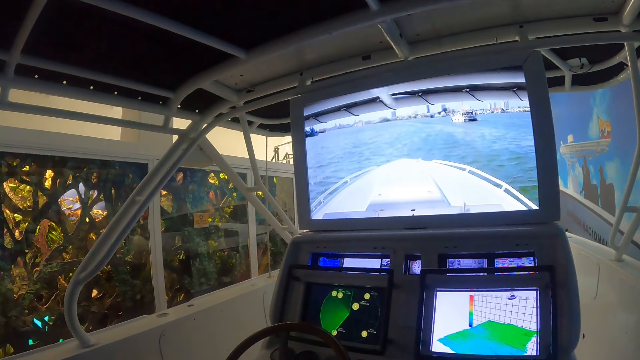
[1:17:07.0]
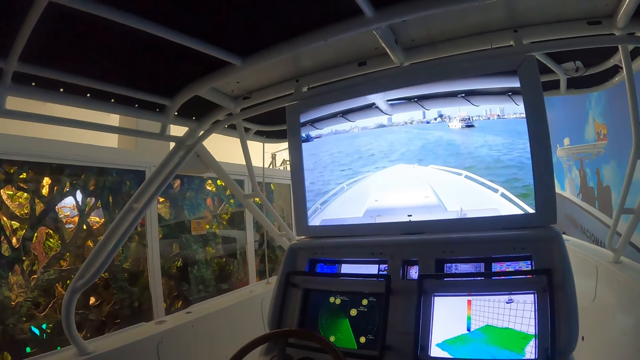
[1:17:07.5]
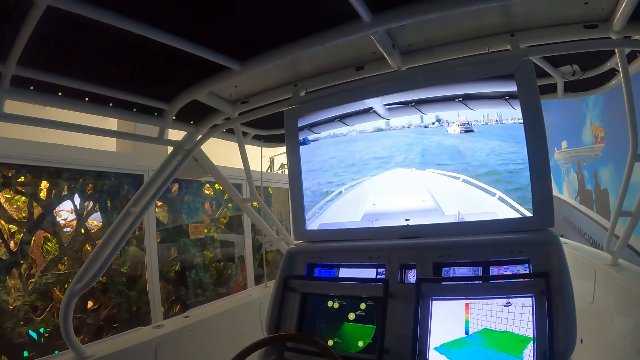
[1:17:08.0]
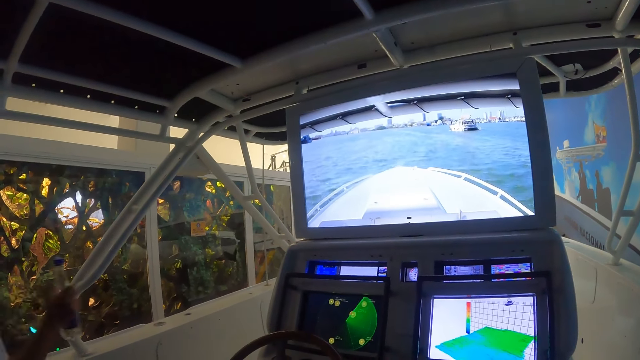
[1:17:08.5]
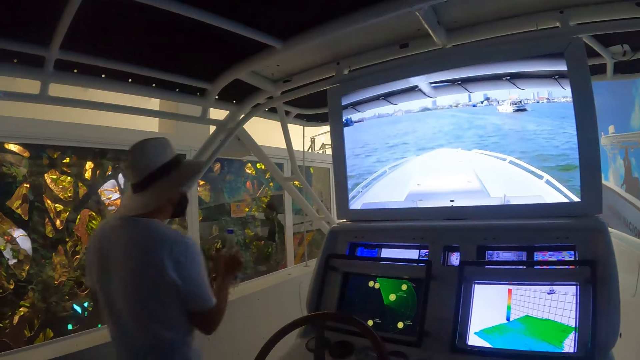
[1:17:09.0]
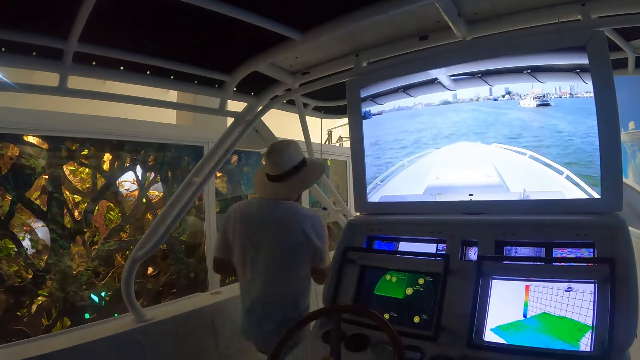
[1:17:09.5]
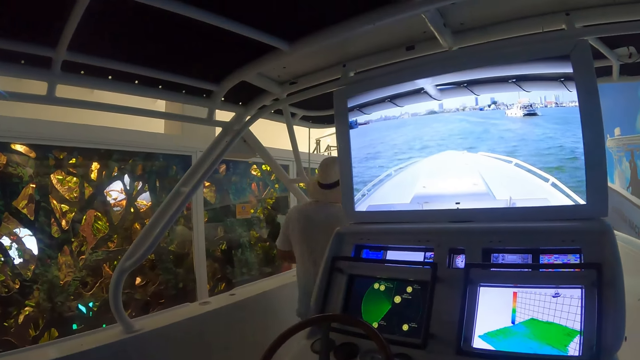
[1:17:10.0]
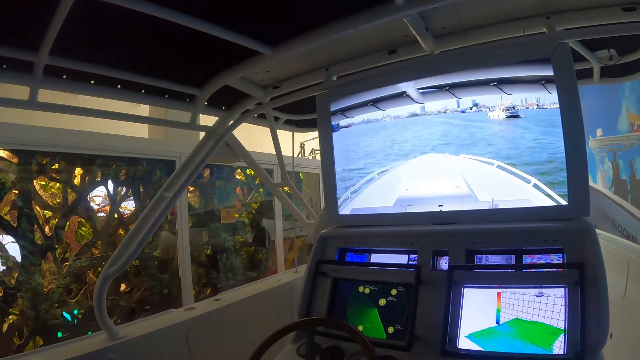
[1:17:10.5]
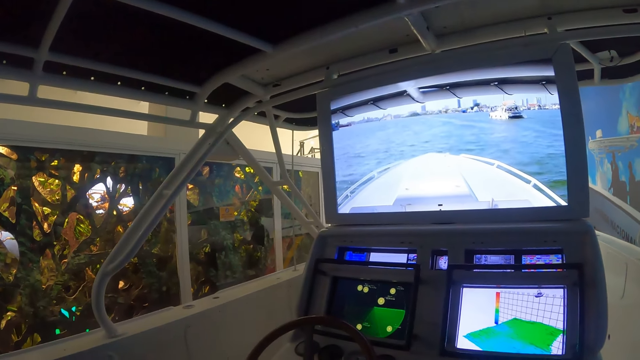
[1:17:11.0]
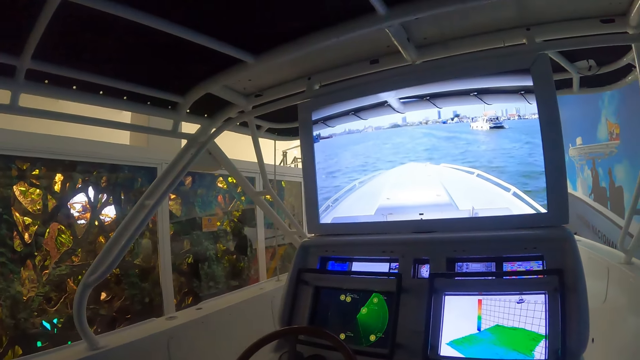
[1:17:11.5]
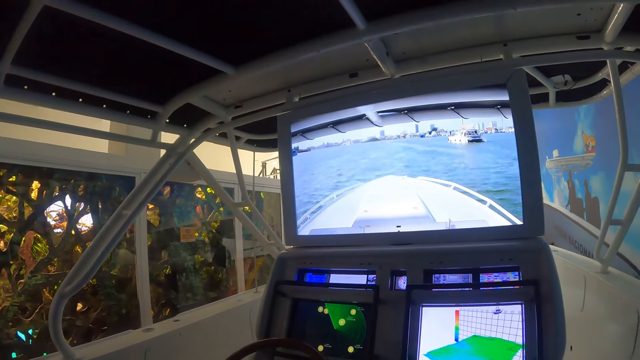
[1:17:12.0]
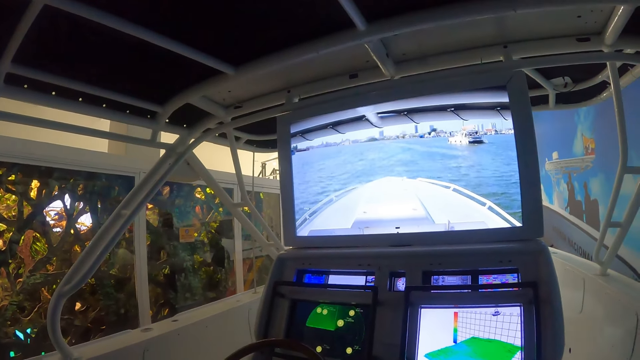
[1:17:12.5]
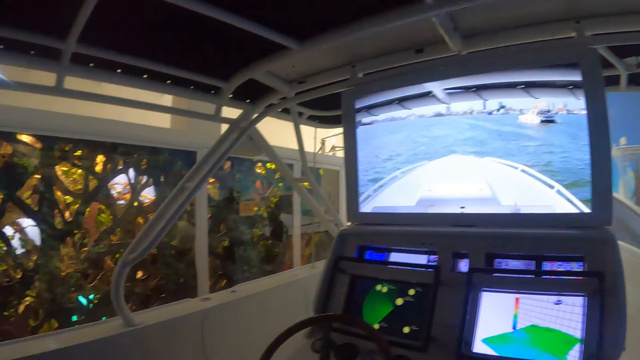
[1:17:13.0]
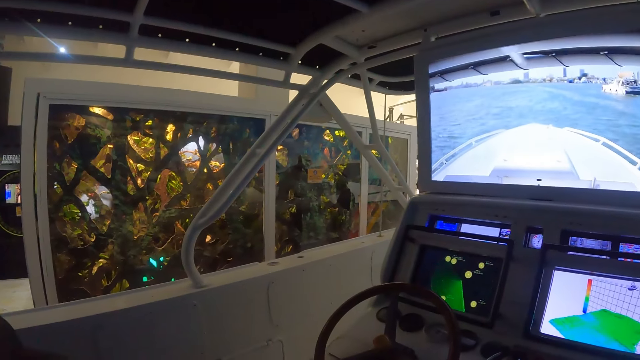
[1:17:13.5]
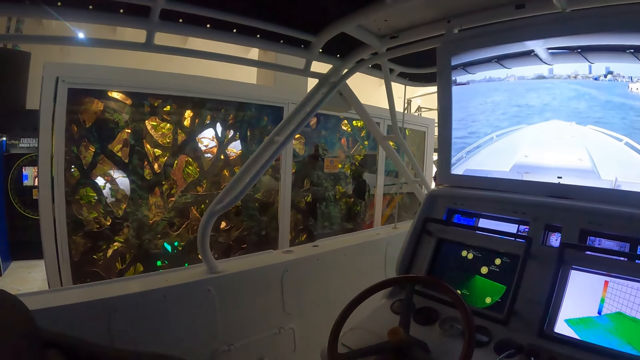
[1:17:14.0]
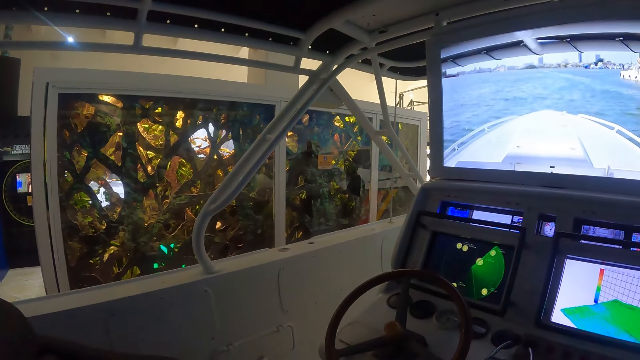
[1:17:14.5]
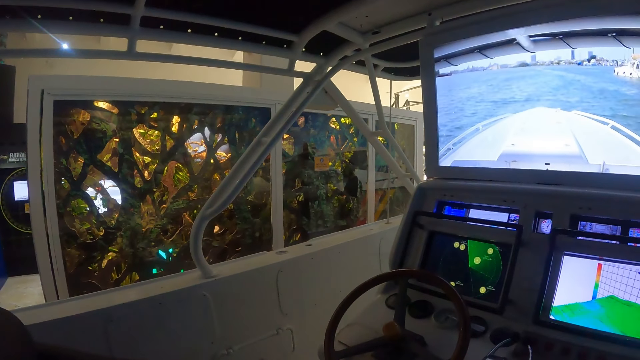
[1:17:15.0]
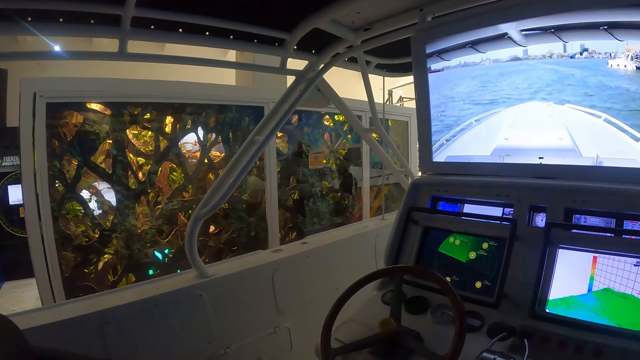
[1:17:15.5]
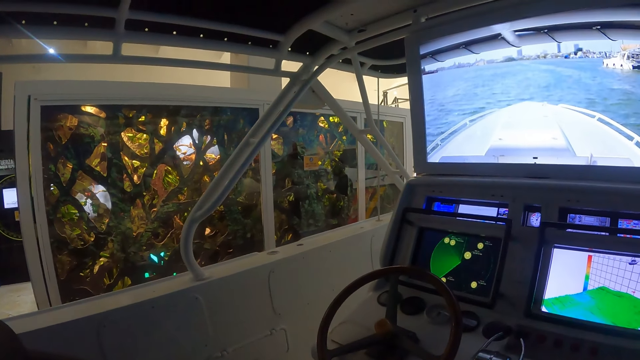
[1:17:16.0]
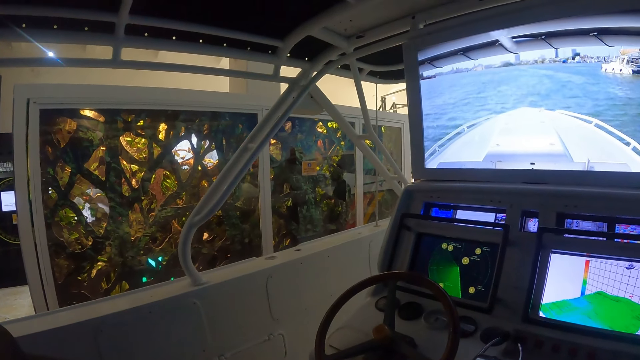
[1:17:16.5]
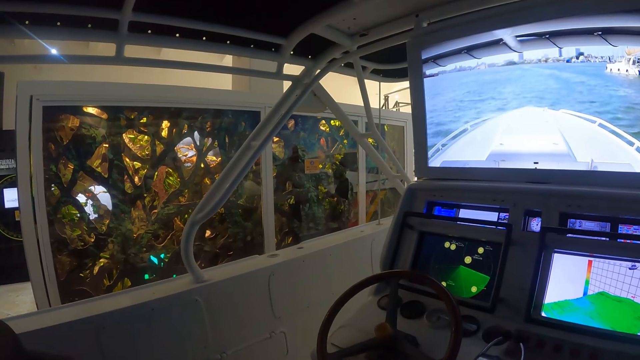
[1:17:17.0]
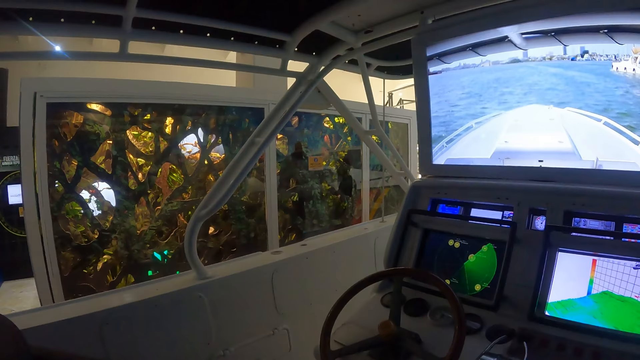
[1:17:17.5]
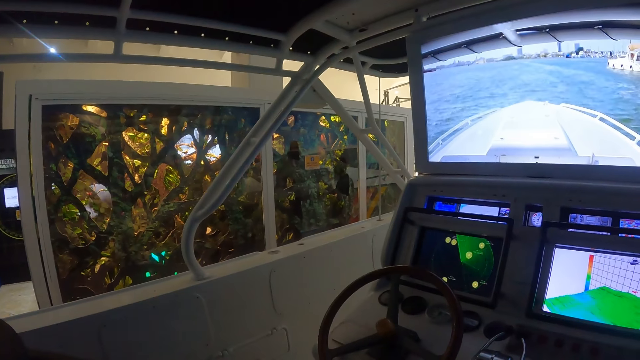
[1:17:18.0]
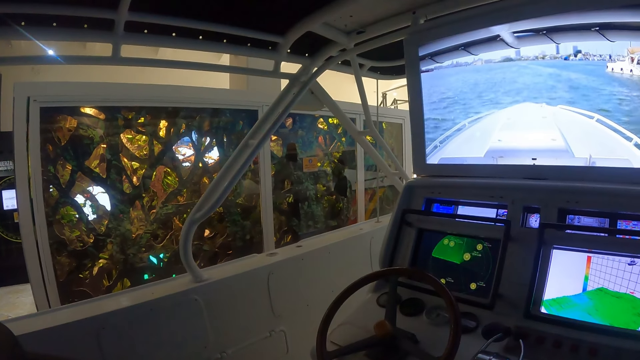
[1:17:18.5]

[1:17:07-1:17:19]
A person walks around. The camera wearer sails a ship on the sea water.

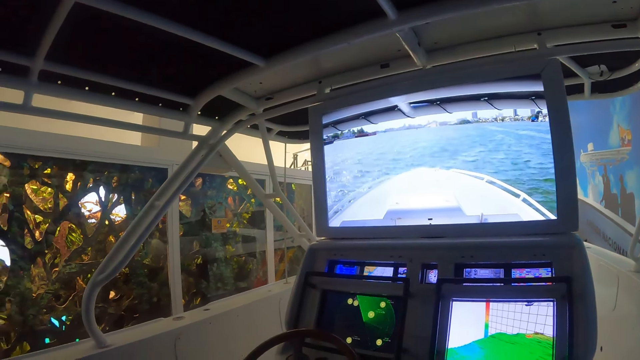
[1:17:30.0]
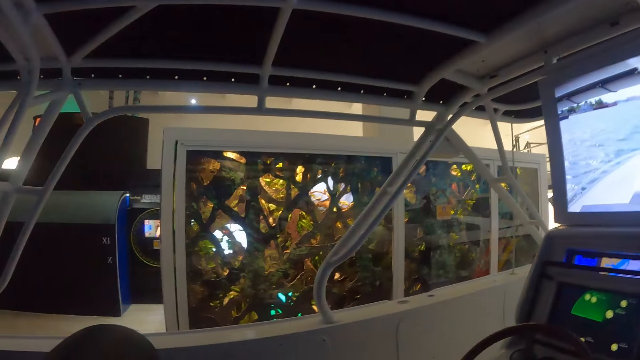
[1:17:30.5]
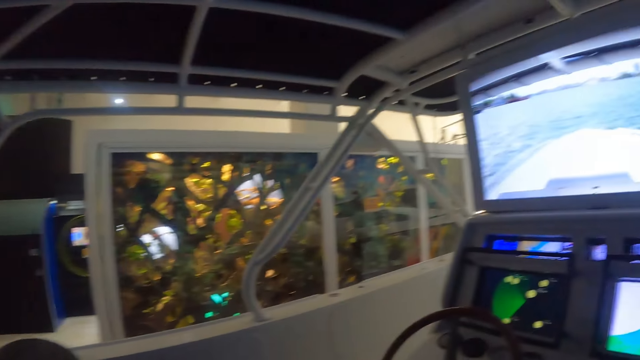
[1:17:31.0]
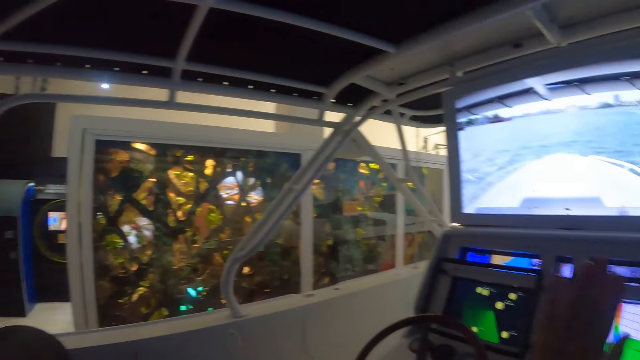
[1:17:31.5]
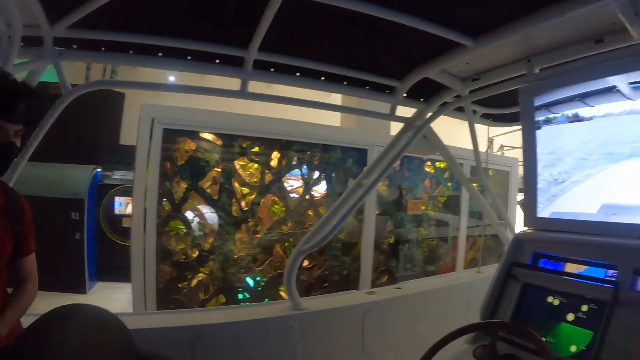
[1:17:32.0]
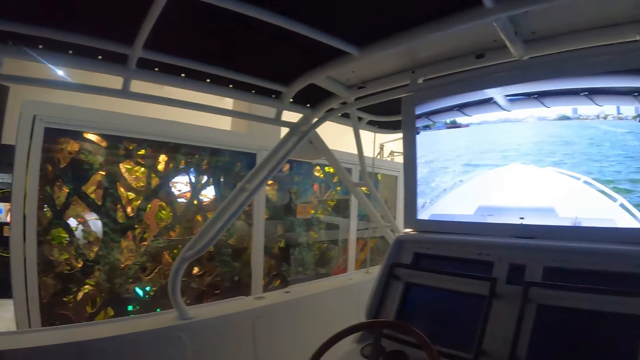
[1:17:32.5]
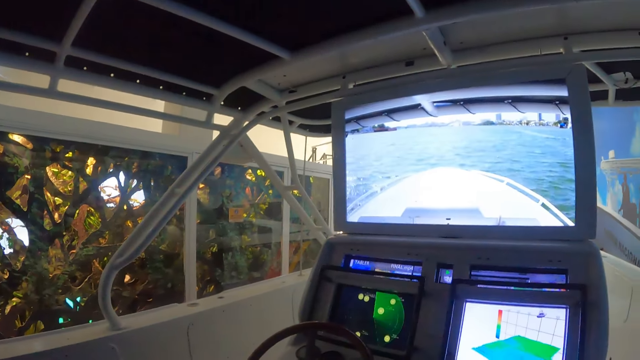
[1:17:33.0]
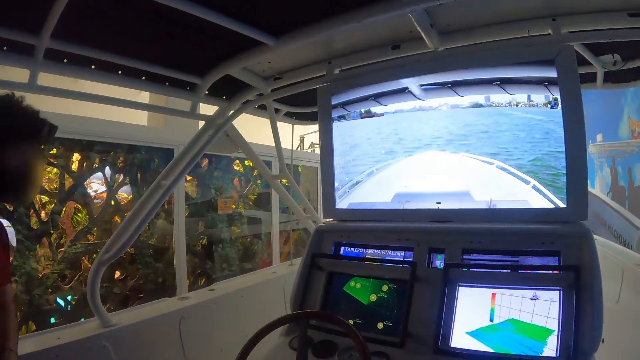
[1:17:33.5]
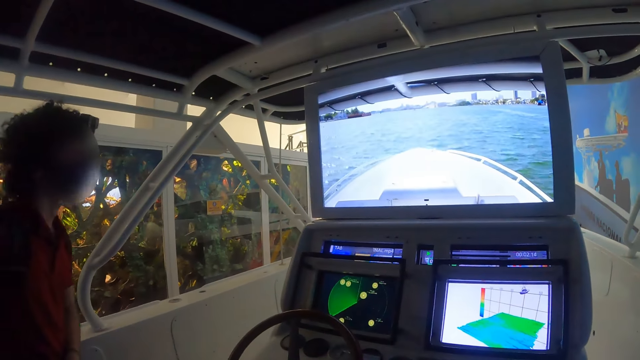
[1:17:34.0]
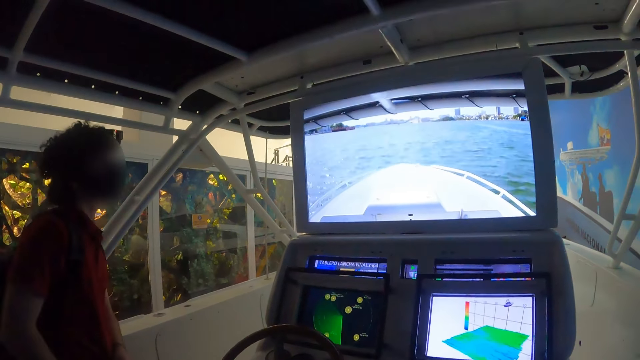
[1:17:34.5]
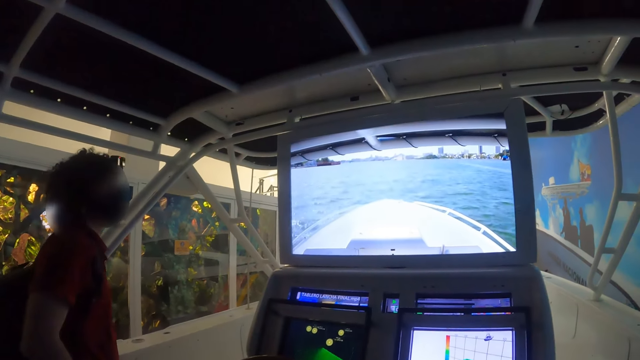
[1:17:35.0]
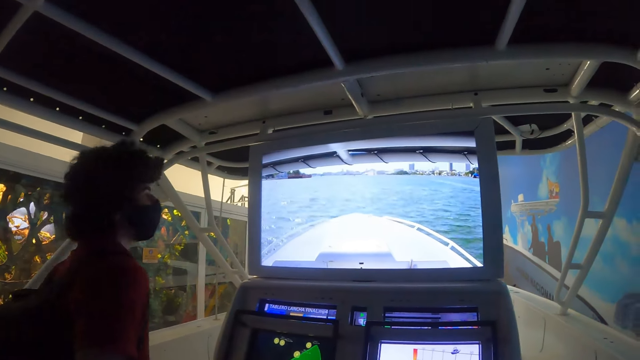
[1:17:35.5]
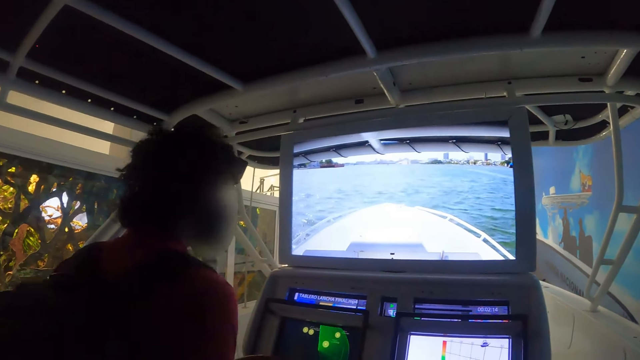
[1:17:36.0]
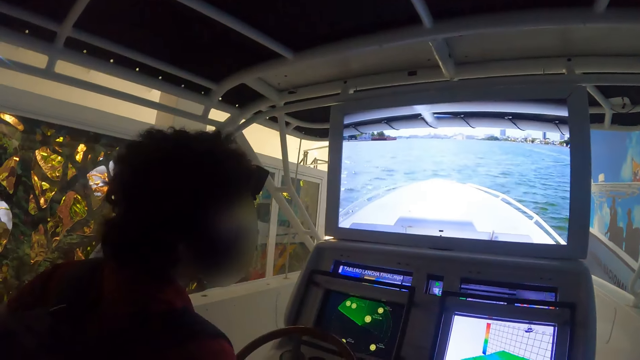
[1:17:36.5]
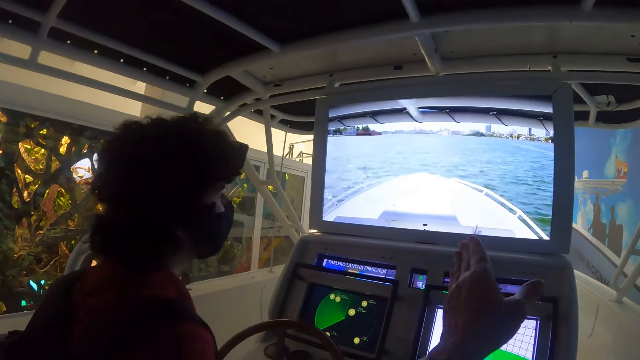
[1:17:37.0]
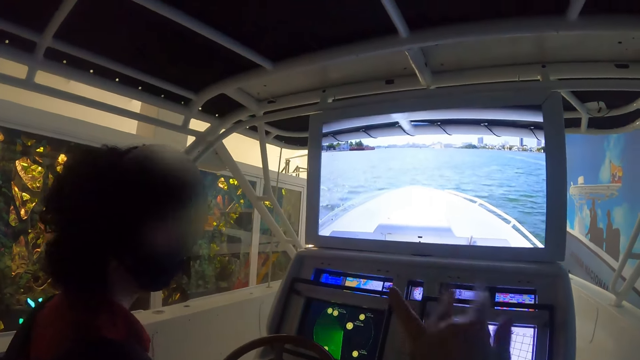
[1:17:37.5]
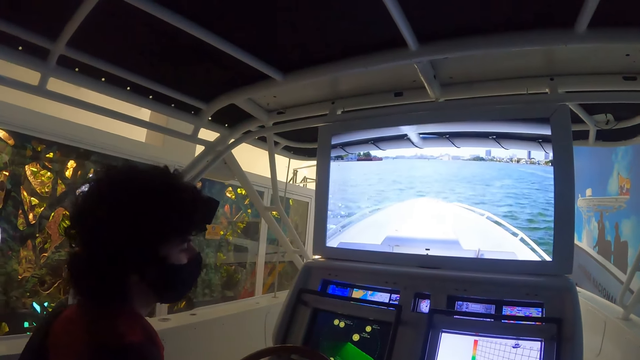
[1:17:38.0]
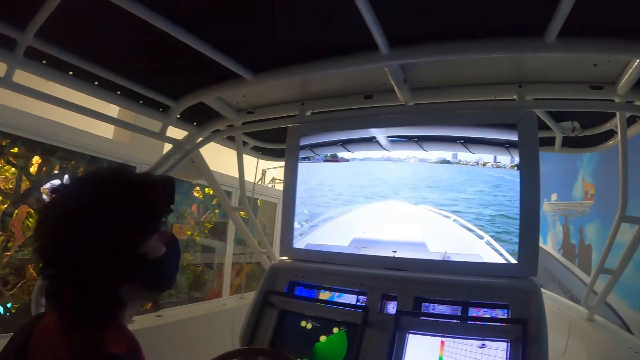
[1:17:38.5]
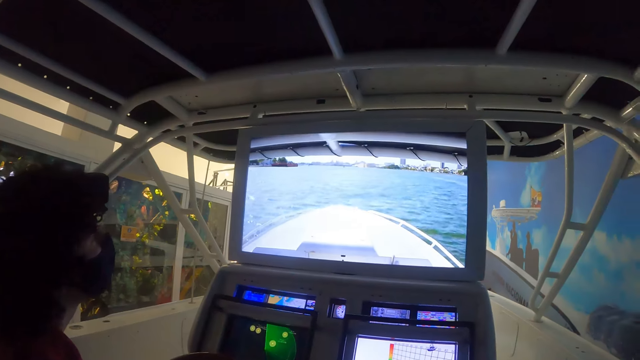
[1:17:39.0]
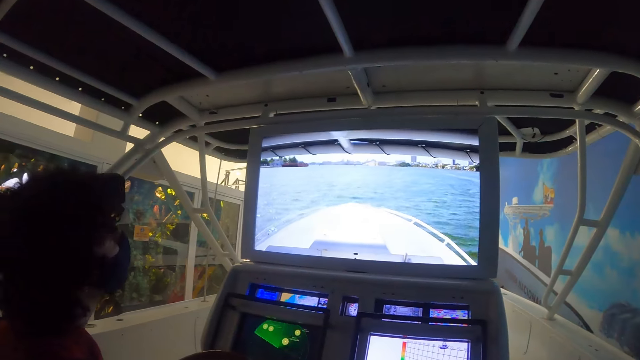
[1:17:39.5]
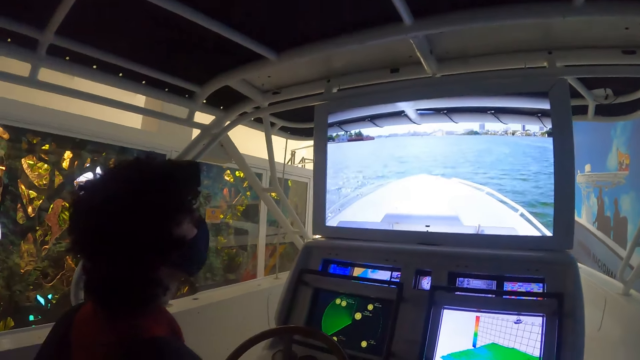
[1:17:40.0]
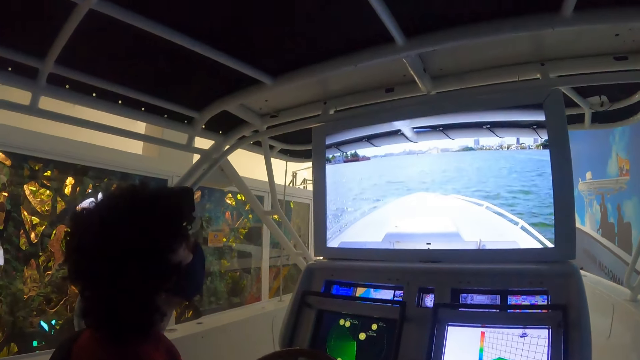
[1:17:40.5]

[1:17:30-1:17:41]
The camera wearer looks around. They raise the hand. They signal with the hand. A person walks around. The person enters the ship. The camera wearer points at the sea water. The person interacts with the camera wearer.
